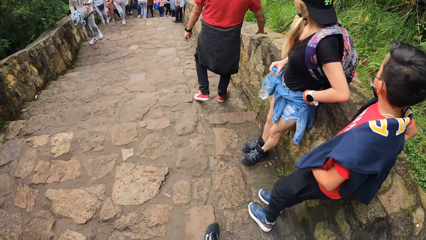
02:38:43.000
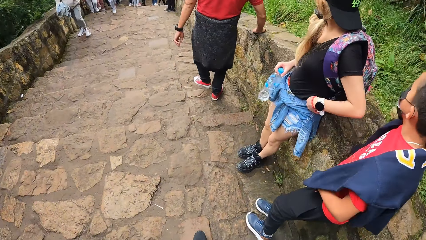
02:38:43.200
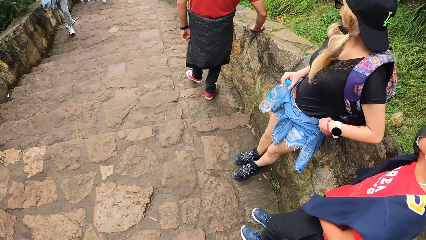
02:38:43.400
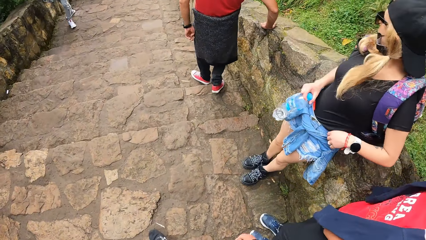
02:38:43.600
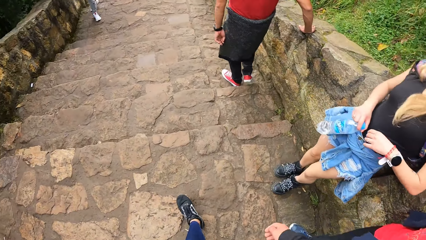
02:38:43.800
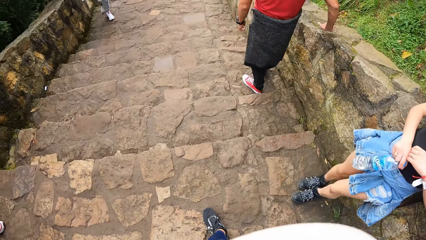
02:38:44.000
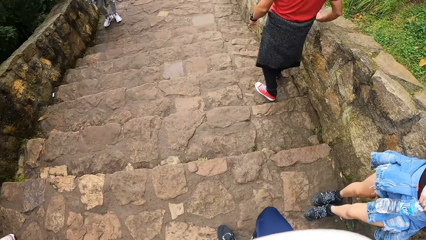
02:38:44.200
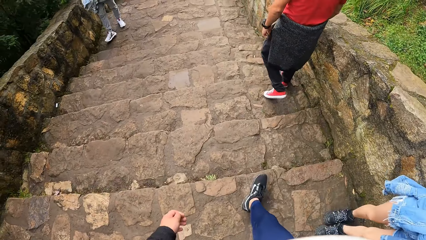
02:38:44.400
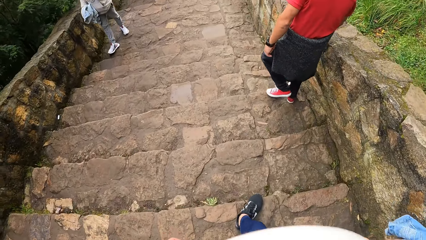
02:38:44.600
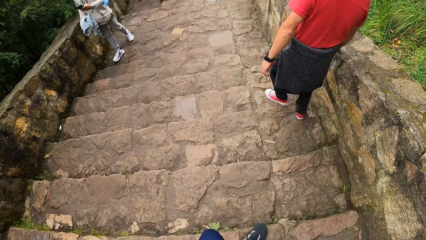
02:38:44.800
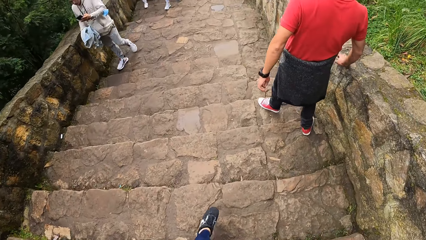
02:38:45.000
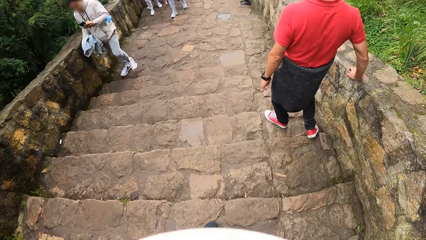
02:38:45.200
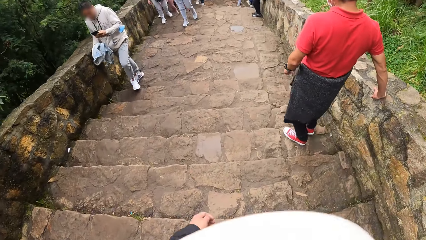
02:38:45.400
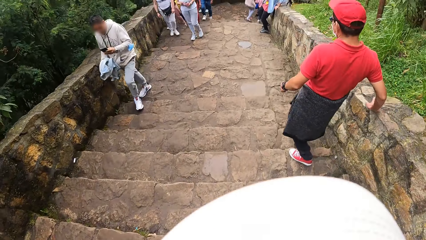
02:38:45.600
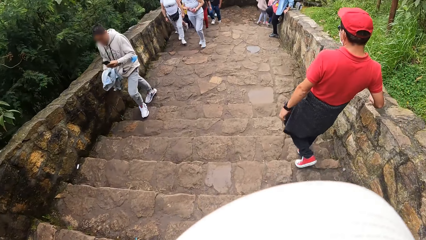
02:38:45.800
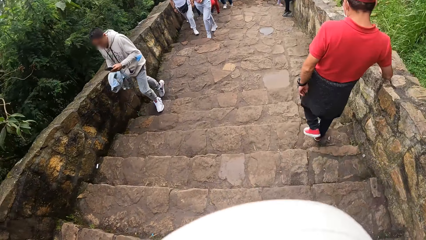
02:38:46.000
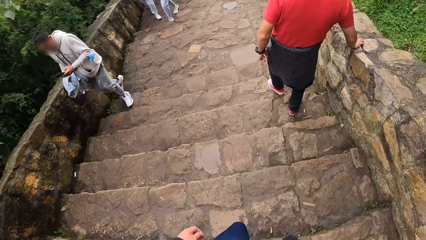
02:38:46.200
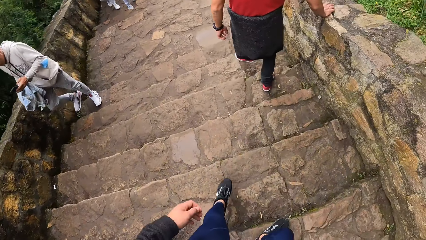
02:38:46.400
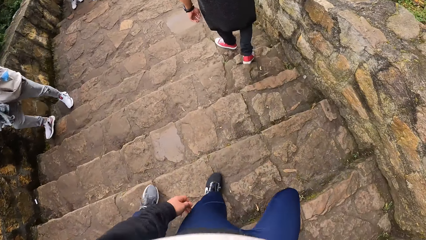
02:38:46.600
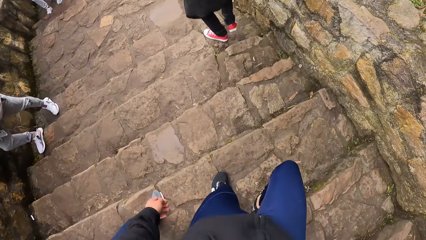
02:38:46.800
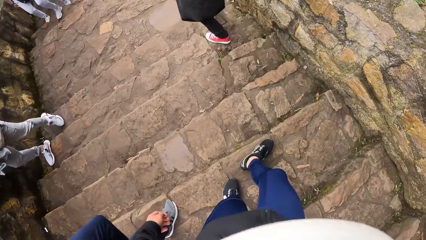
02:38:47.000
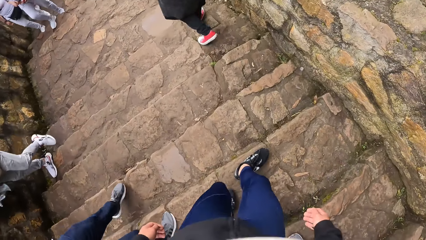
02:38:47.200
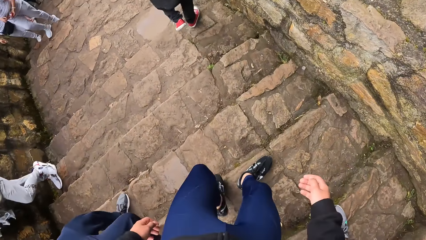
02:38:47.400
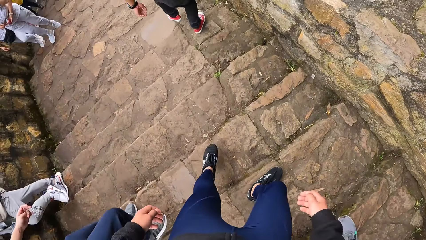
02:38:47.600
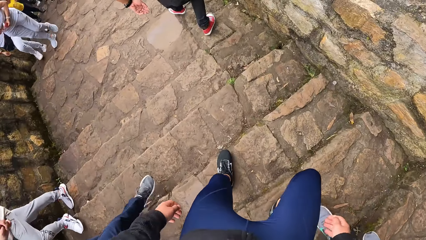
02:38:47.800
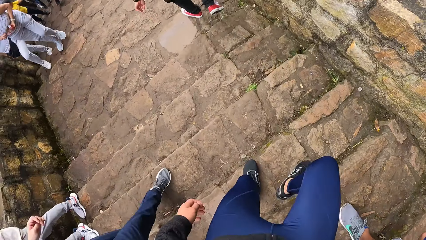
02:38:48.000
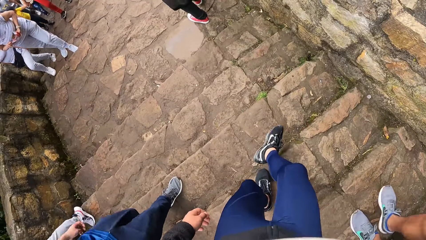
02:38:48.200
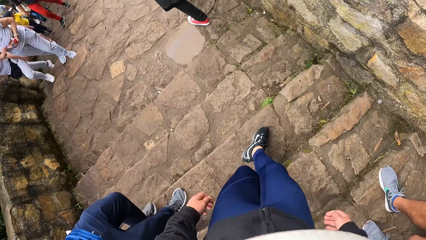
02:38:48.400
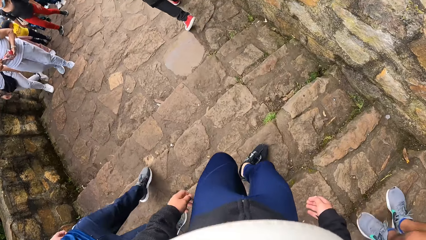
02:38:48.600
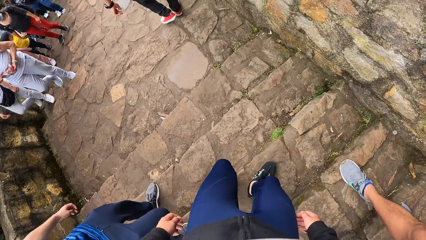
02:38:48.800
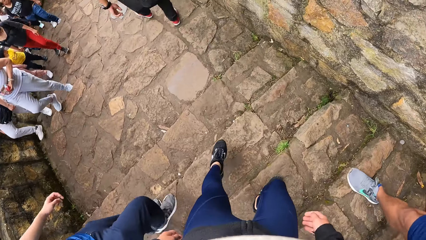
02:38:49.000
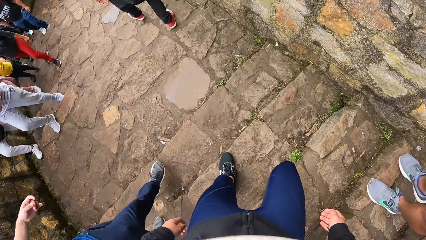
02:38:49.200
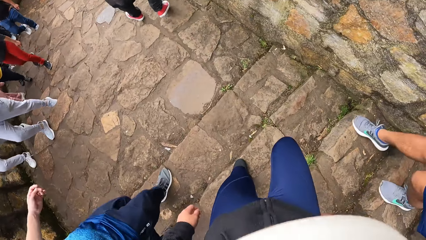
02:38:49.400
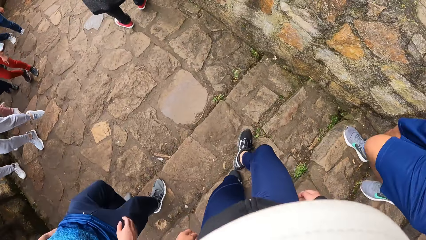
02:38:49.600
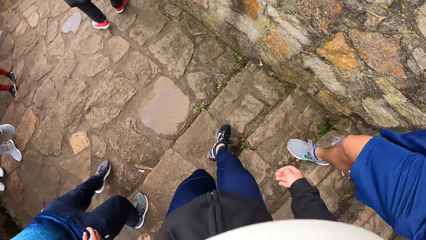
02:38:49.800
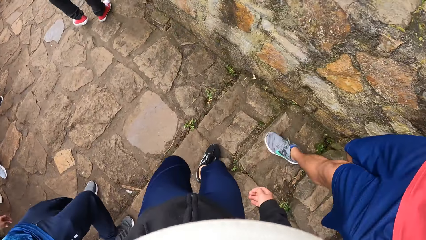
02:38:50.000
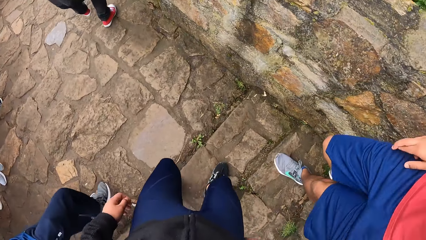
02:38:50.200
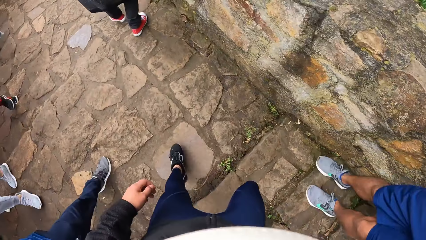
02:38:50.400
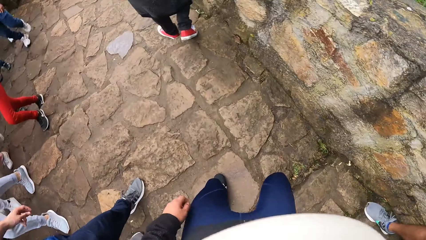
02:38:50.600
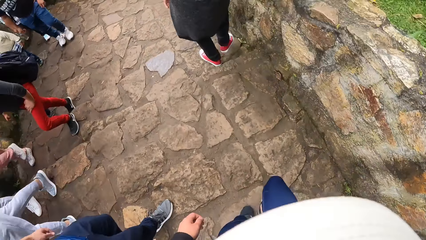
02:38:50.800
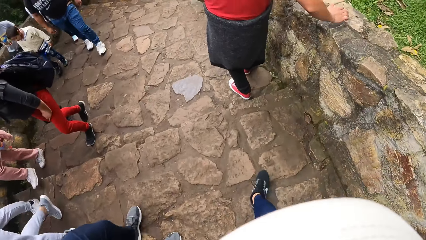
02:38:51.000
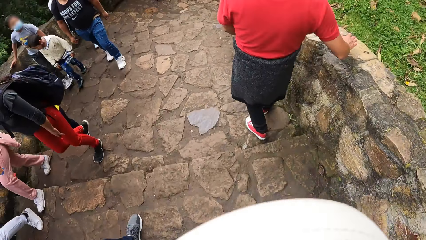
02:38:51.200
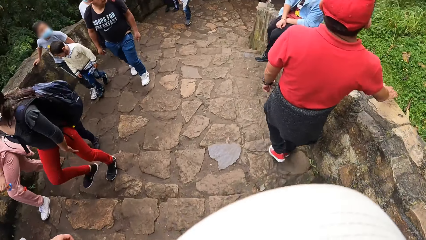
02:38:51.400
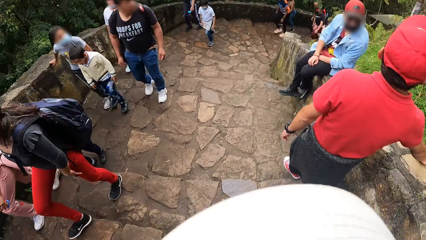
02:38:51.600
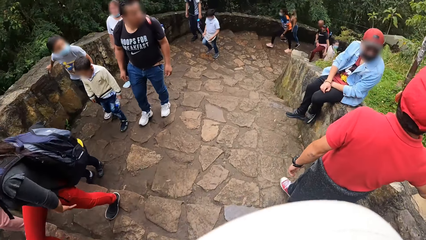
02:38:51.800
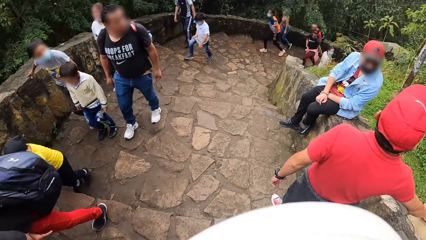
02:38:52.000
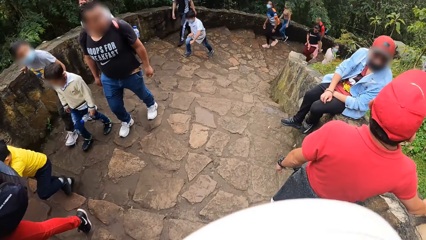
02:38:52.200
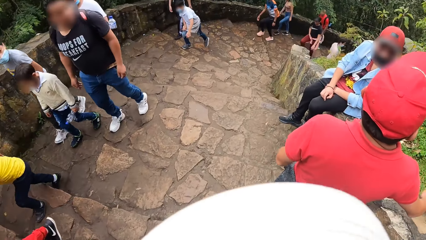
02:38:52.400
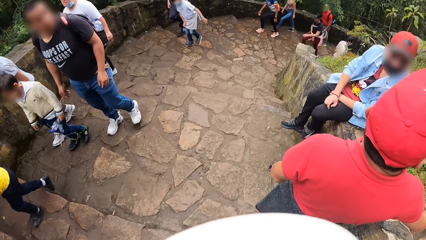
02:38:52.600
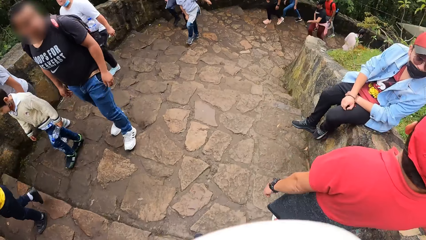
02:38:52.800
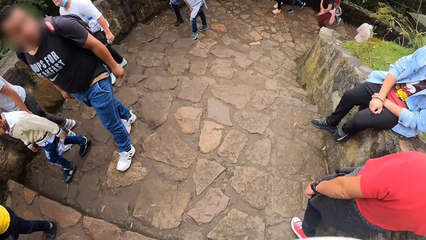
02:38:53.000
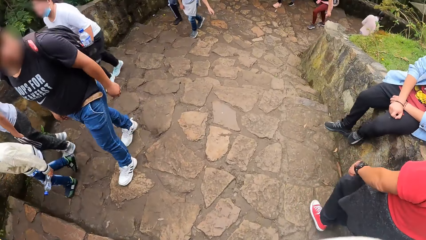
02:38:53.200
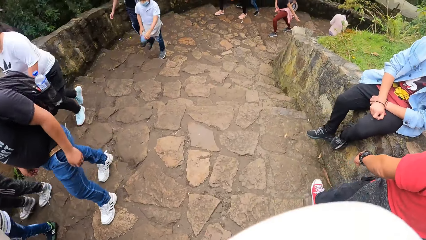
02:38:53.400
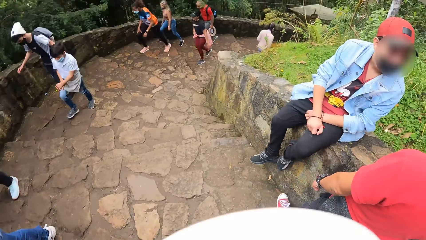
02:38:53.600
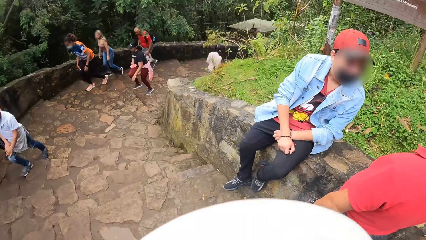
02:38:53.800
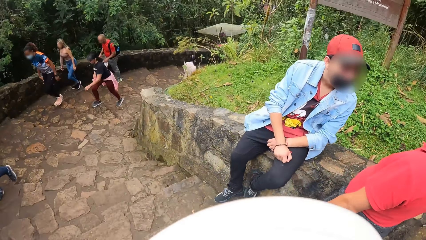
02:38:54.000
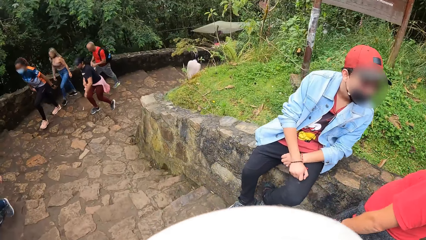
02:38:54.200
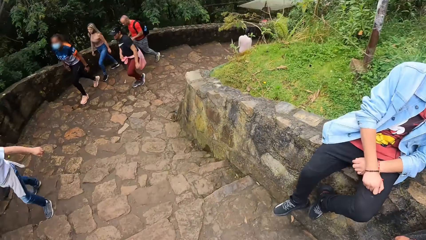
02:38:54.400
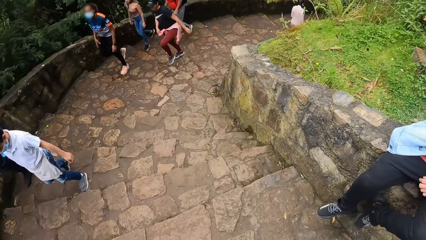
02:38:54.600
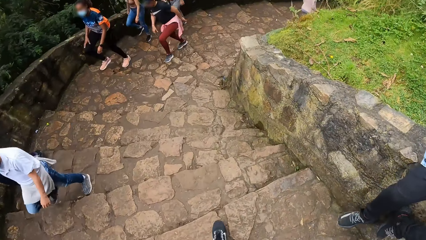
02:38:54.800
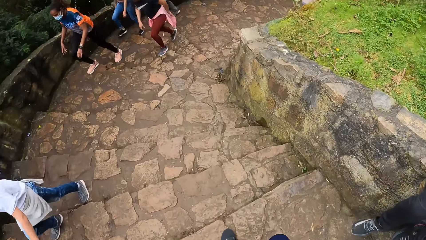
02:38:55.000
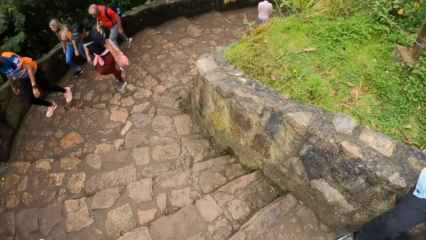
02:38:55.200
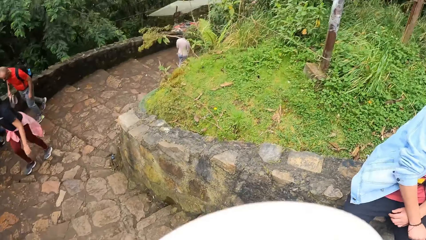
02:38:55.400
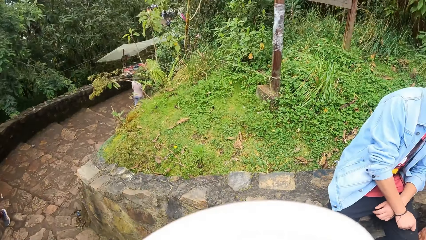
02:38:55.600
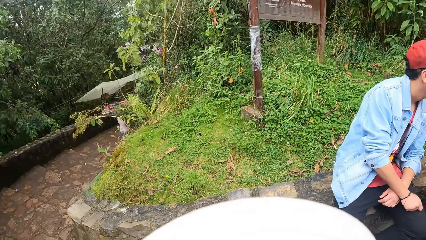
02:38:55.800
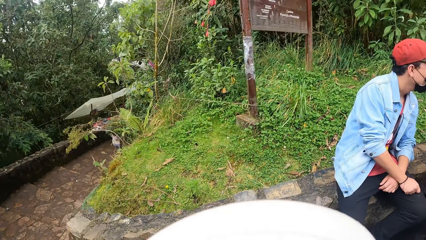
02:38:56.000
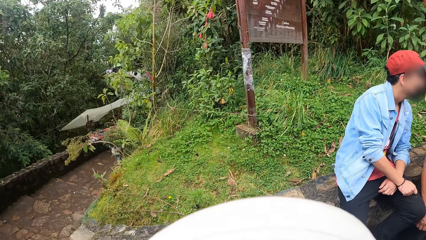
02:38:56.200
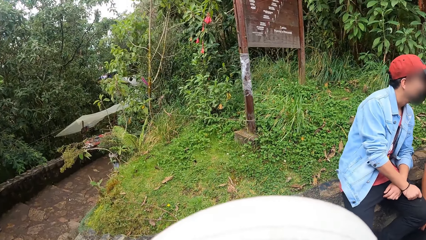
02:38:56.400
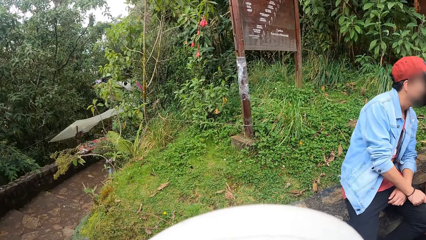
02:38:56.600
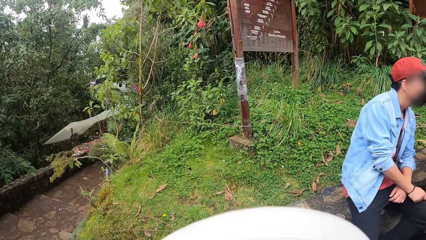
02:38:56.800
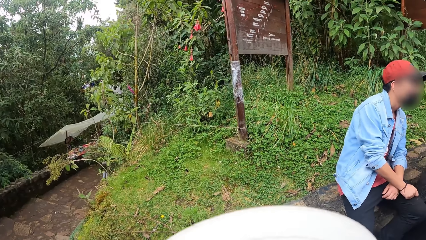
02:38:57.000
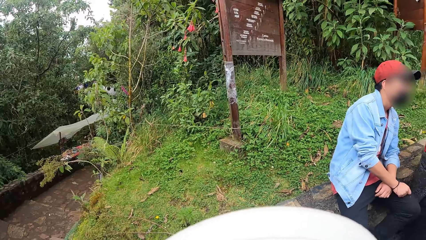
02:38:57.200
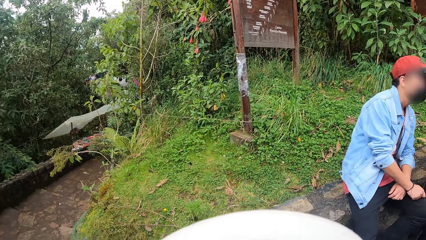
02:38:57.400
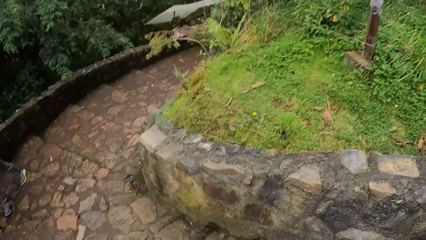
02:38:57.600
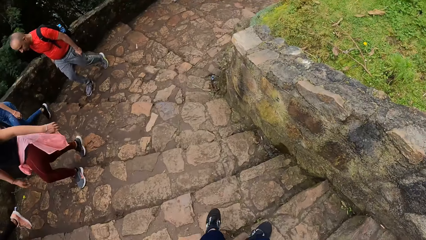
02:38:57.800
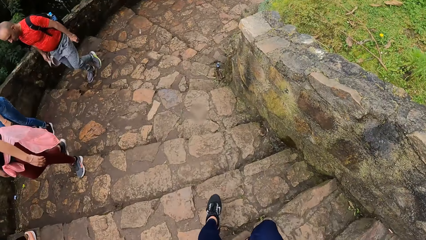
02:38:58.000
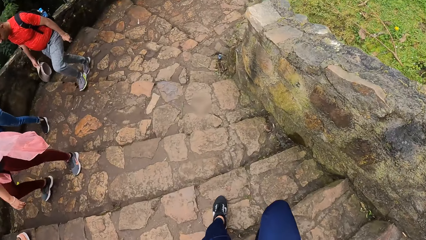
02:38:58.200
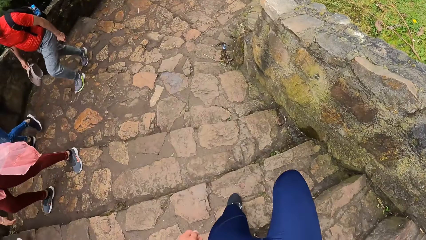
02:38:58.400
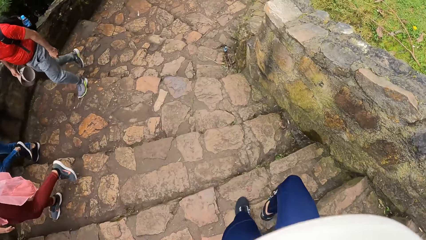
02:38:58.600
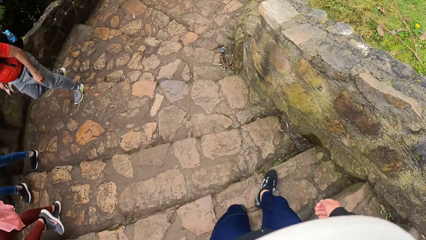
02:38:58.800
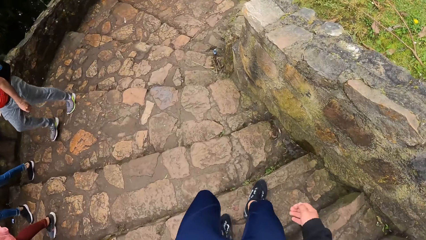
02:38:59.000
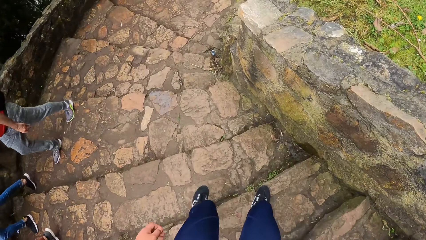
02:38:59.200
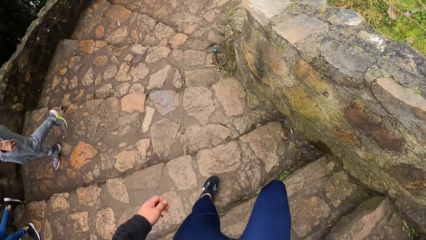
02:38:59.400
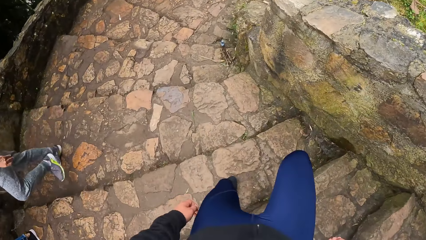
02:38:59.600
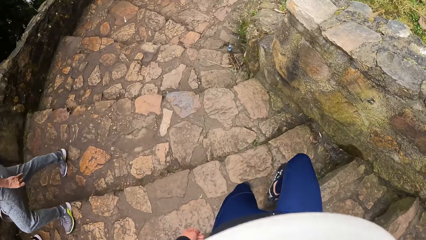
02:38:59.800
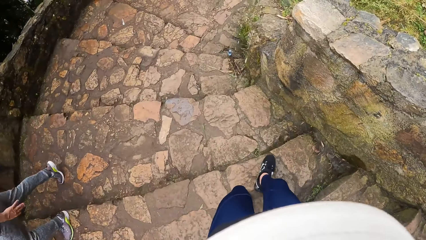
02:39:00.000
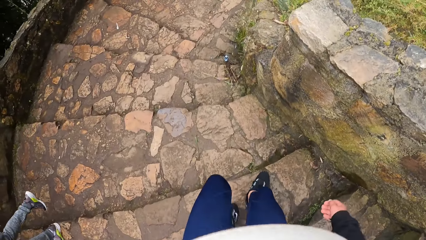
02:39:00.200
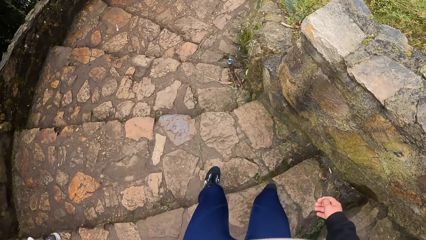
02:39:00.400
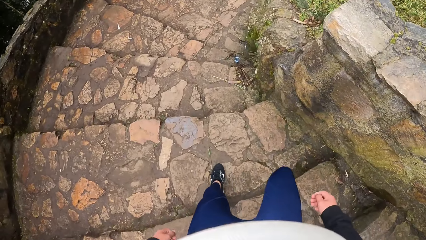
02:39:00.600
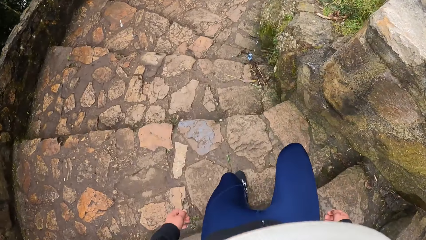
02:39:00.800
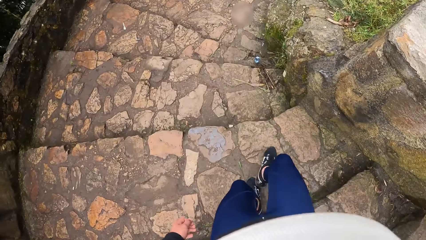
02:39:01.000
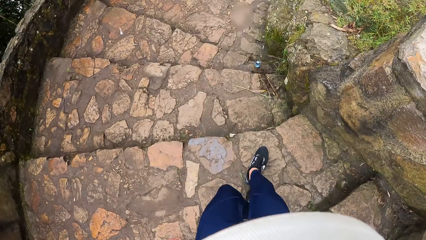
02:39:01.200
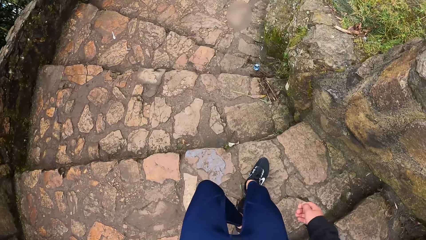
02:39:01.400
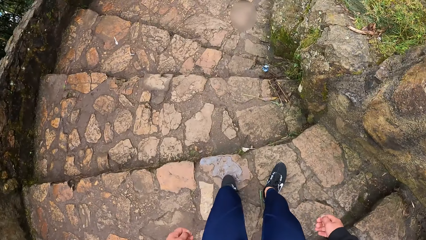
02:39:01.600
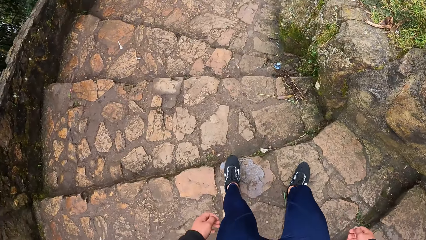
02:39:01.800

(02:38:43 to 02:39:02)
The camera wearer swings the right hand and walks. They swing the left hand, walk and walk down stairs. They look aside and walk down stairs. They swing the right hand, swing the left hand and walk down stairs.
